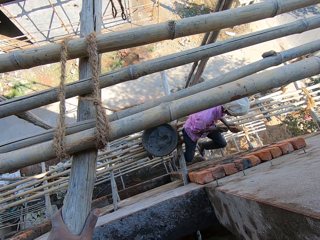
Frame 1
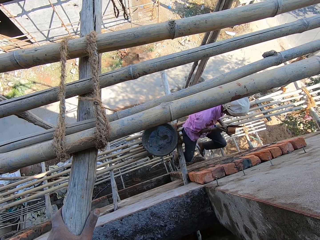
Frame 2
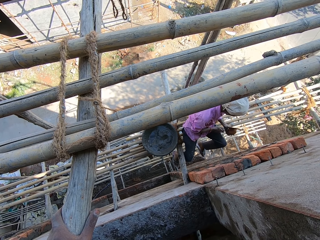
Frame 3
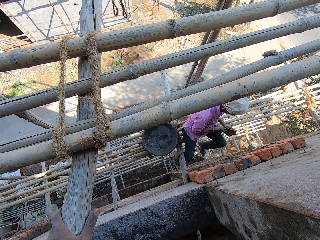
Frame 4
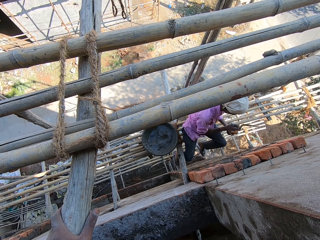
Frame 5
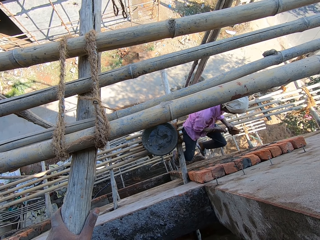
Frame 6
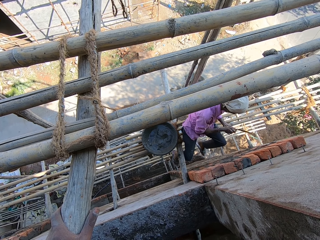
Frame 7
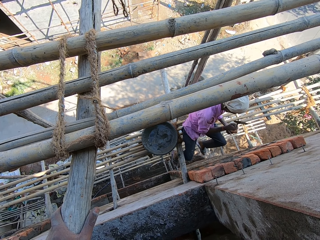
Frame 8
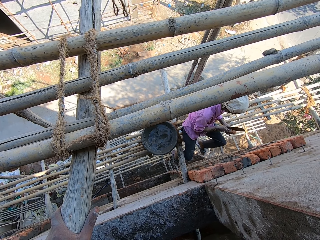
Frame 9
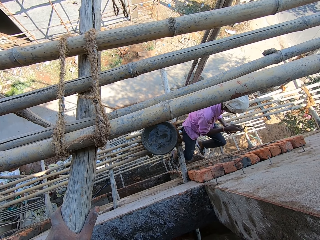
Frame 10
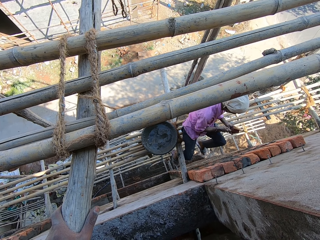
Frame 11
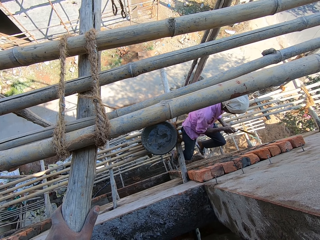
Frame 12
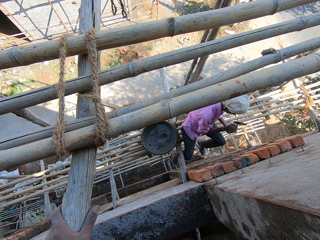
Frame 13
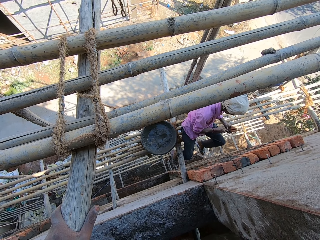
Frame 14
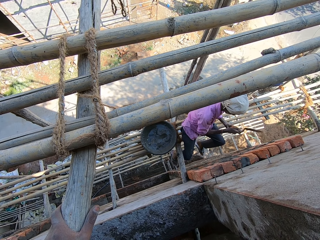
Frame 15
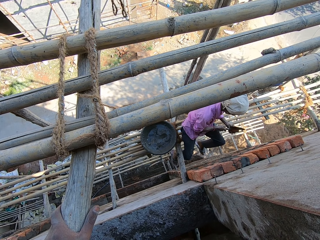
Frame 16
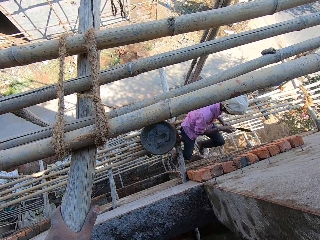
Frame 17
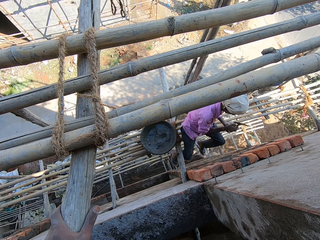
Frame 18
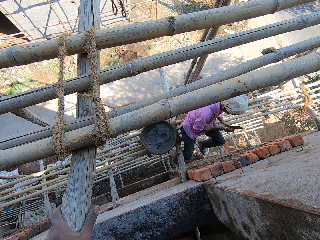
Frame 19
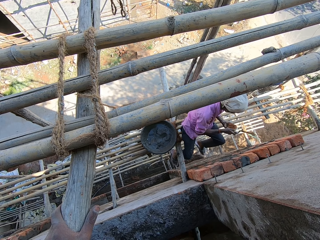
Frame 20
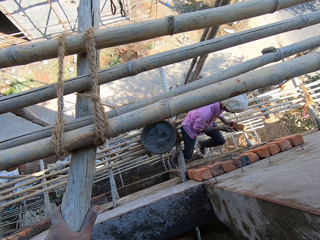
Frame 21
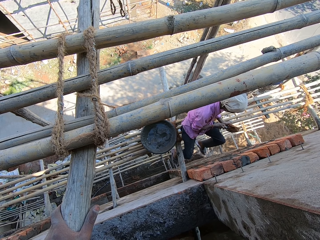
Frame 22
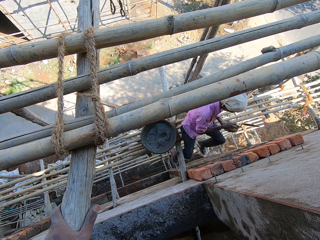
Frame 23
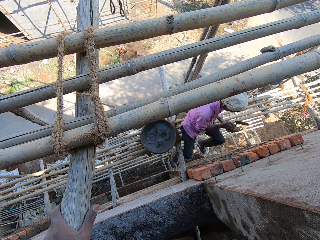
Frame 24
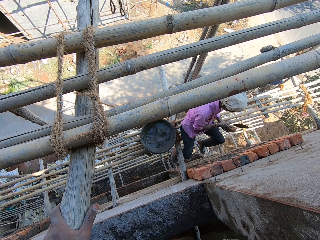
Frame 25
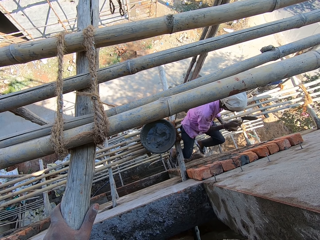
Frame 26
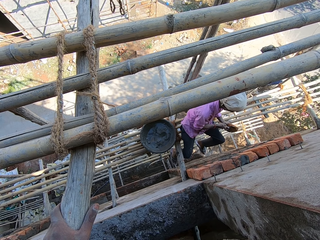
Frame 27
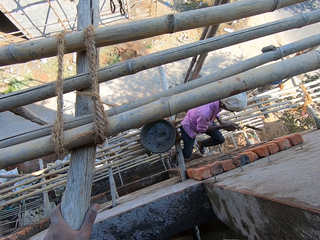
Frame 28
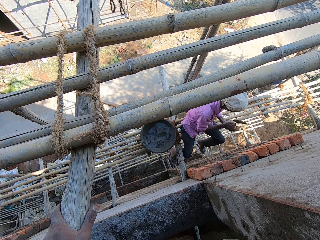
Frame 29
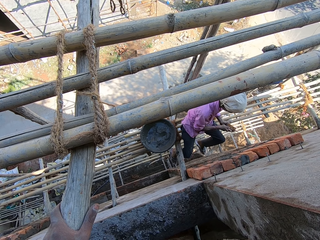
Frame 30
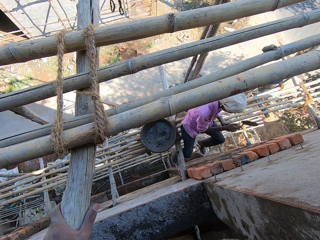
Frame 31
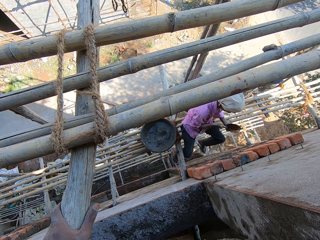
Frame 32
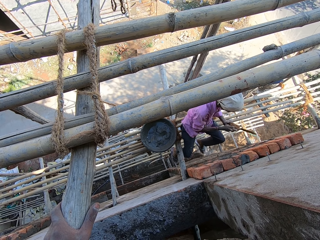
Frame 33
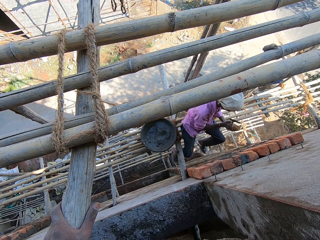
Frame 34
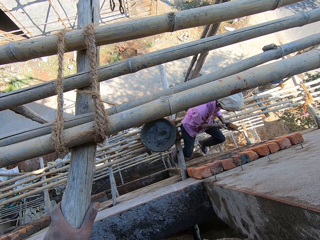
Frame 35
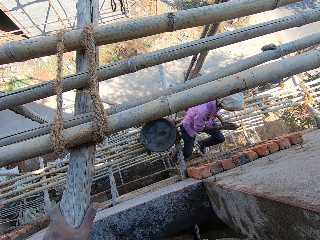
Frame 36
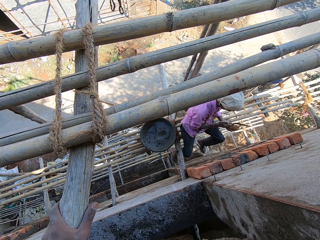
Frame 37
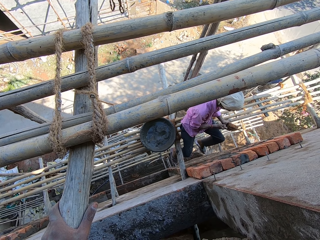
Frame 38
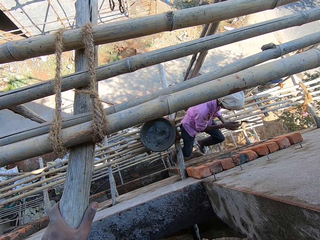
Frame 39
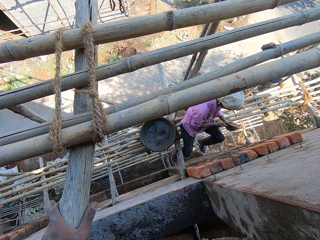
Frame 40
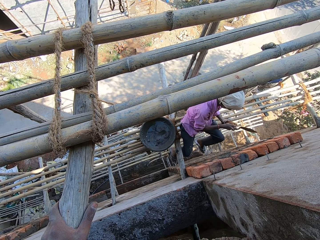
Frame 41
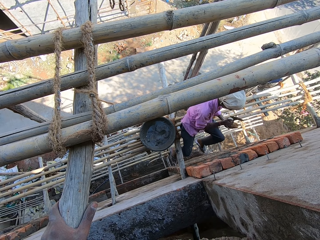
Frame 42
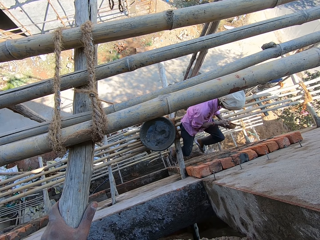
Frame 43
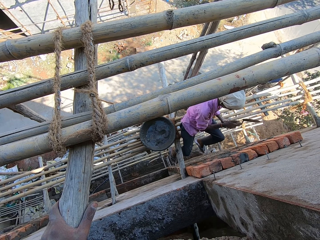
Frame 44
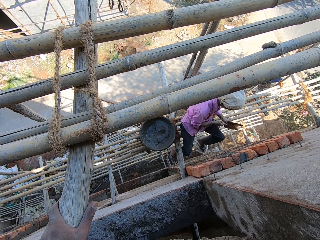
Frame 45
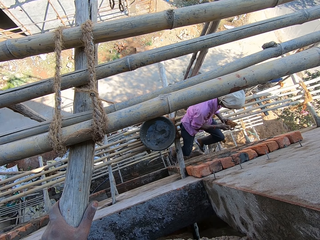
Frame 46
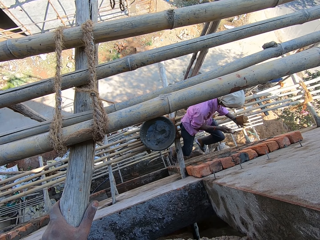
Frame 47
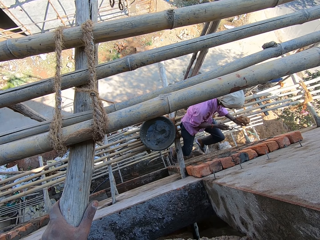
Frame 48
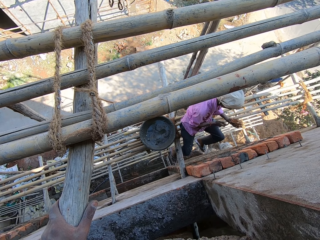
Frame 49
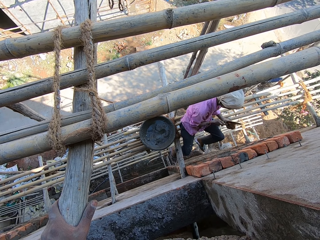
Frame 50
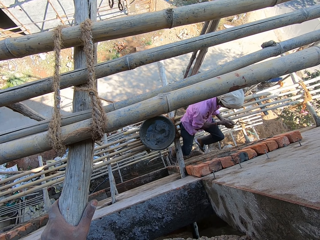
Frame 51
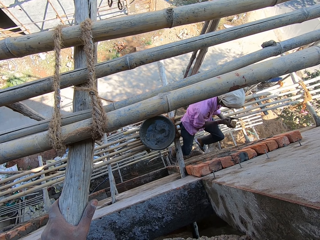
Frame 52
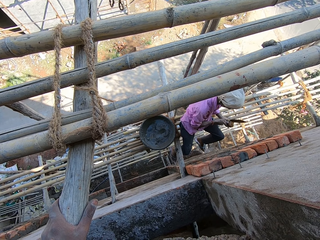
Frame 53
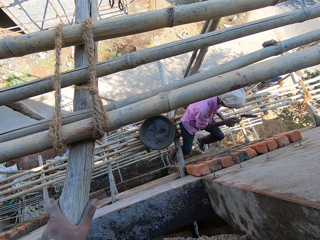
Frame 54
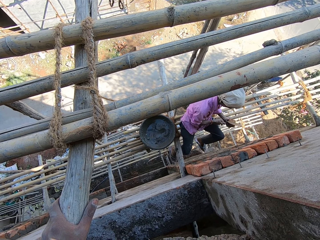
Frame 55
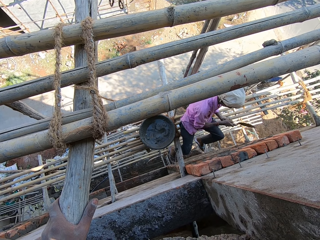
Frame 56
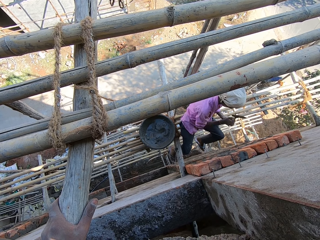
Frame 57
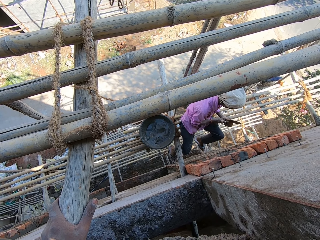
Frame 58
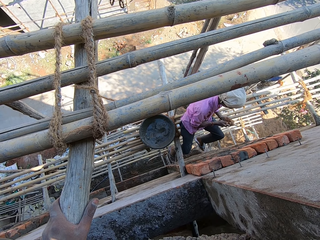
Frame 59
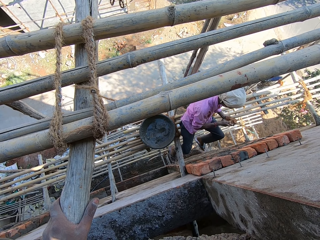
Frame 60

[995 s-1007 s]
A man taps the brick with the trowel.

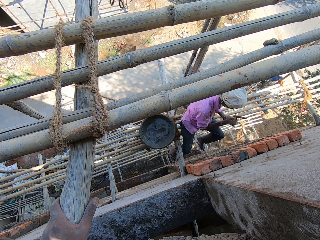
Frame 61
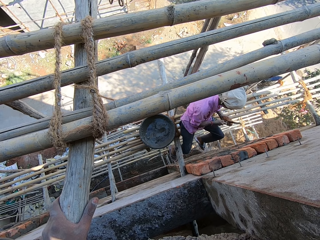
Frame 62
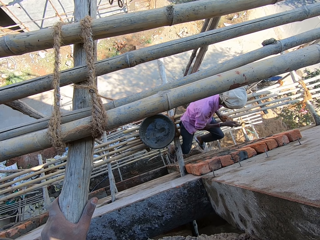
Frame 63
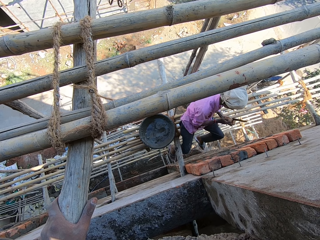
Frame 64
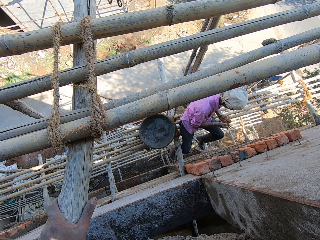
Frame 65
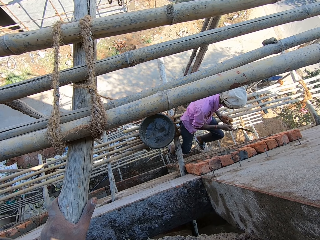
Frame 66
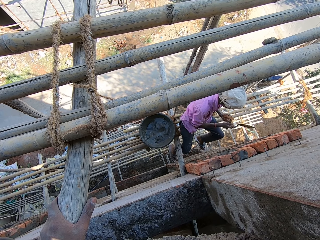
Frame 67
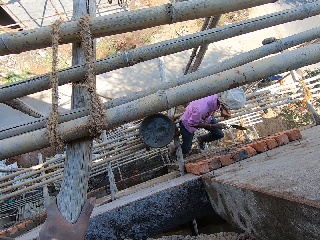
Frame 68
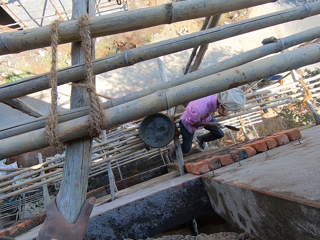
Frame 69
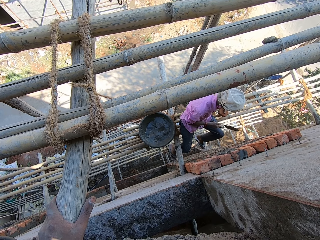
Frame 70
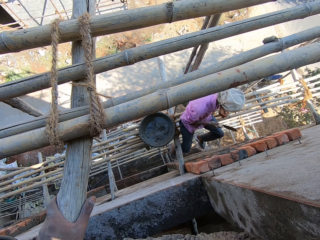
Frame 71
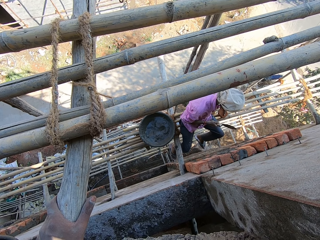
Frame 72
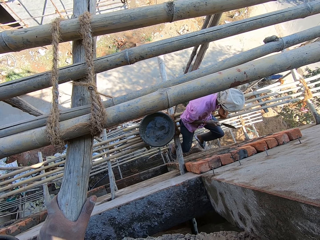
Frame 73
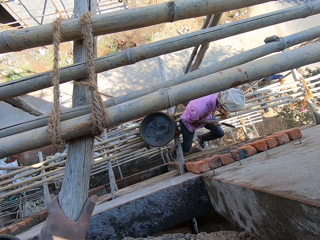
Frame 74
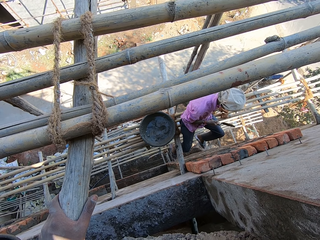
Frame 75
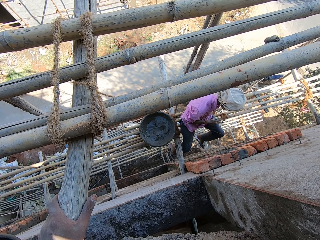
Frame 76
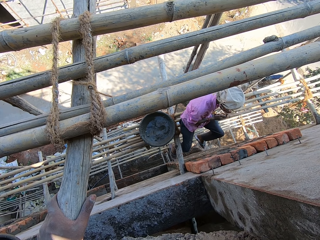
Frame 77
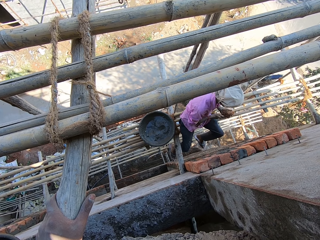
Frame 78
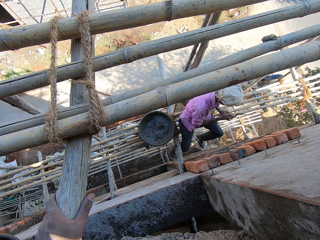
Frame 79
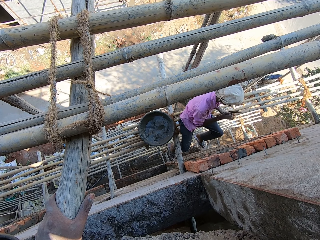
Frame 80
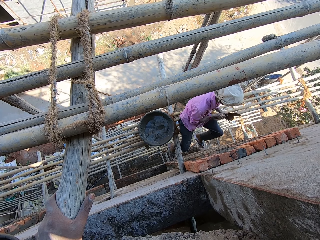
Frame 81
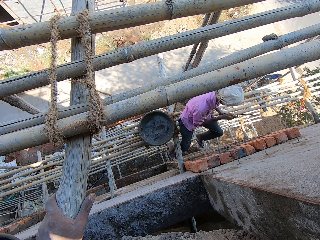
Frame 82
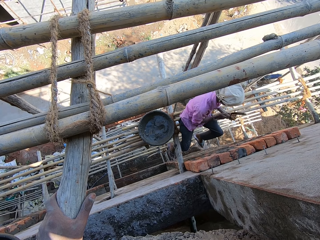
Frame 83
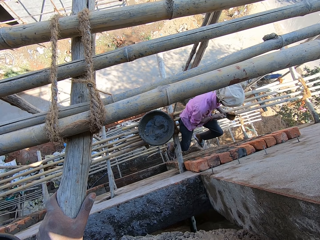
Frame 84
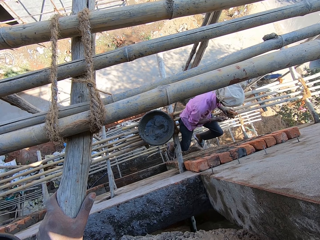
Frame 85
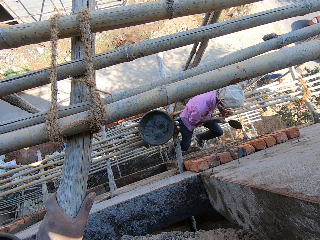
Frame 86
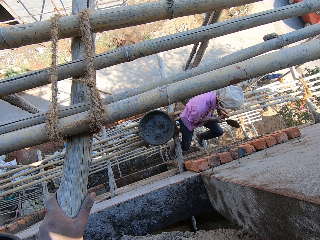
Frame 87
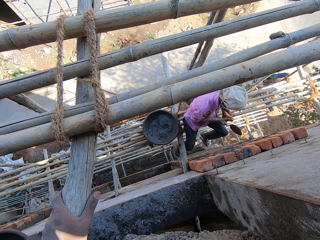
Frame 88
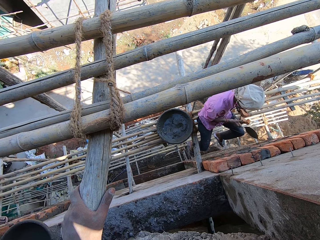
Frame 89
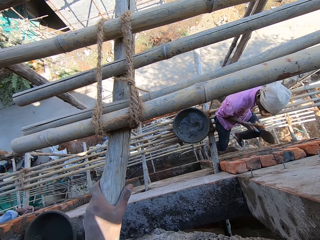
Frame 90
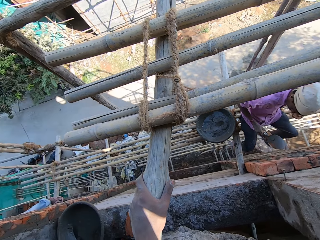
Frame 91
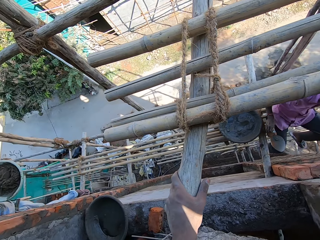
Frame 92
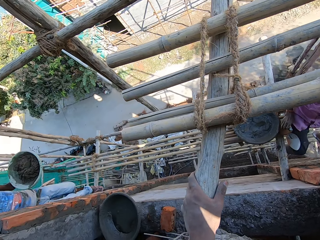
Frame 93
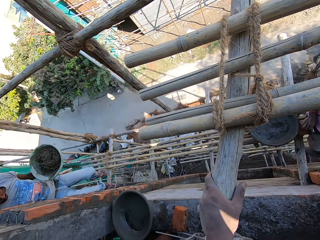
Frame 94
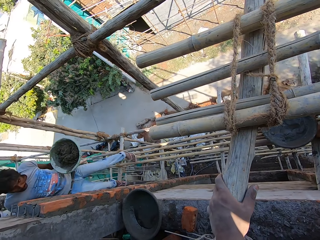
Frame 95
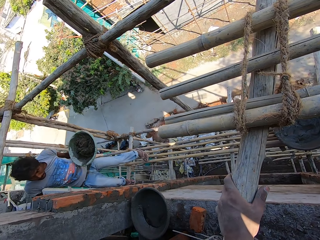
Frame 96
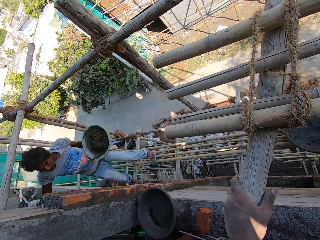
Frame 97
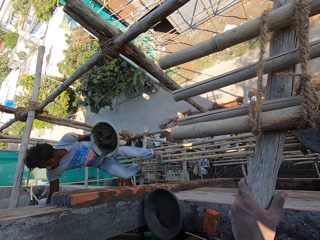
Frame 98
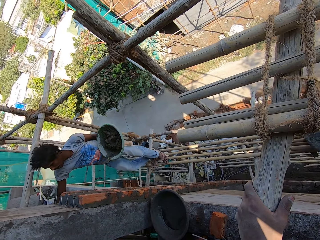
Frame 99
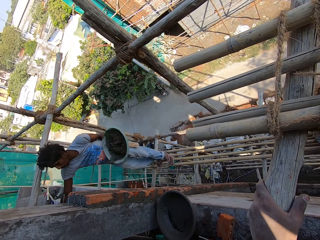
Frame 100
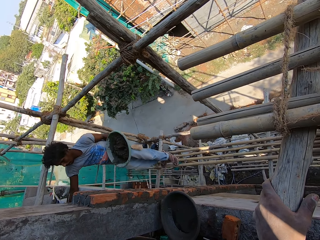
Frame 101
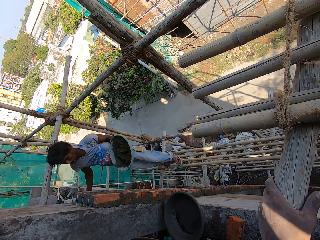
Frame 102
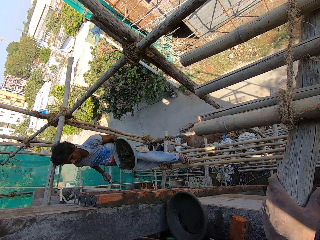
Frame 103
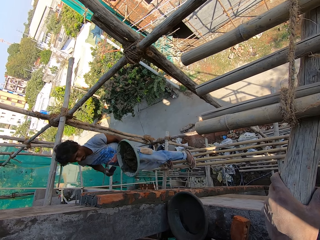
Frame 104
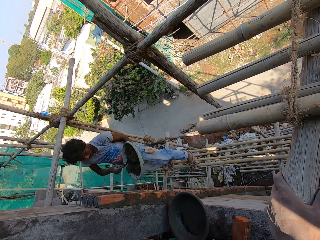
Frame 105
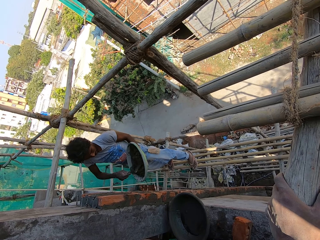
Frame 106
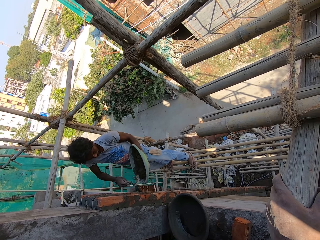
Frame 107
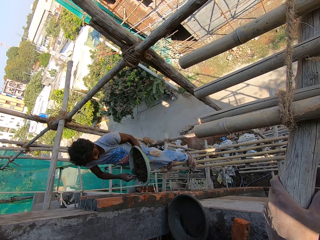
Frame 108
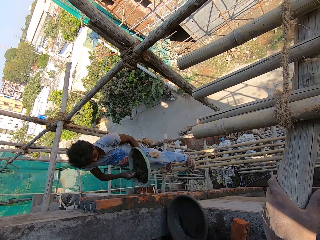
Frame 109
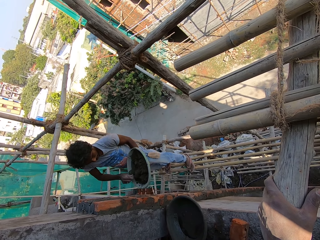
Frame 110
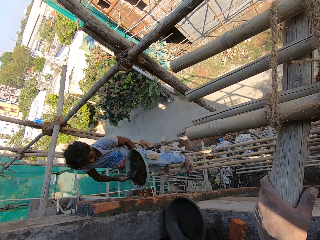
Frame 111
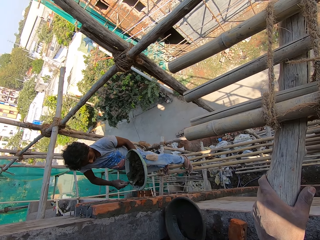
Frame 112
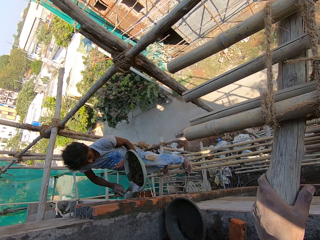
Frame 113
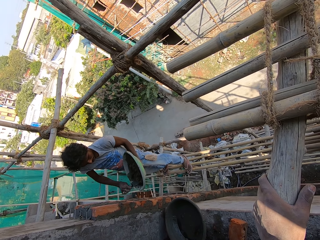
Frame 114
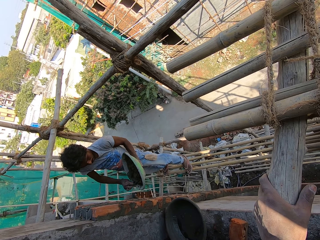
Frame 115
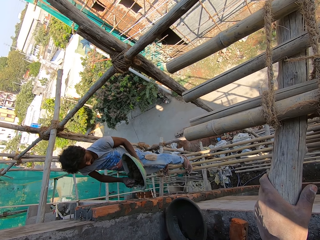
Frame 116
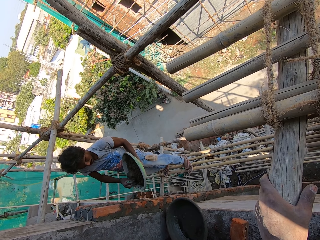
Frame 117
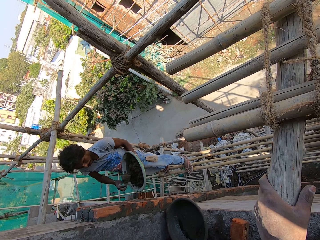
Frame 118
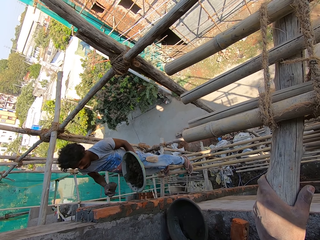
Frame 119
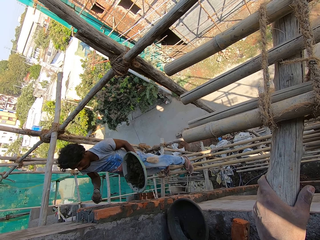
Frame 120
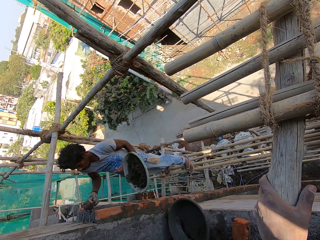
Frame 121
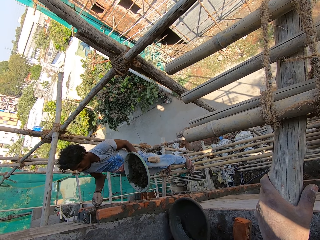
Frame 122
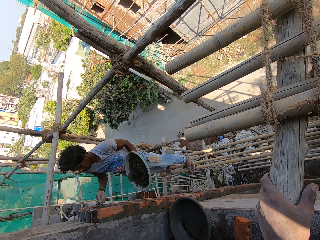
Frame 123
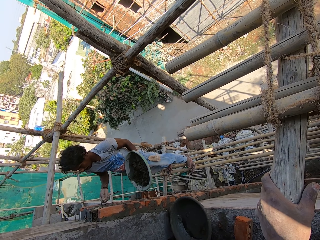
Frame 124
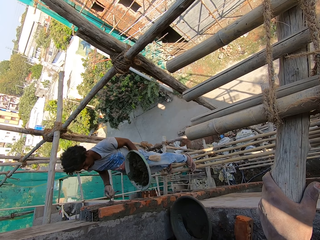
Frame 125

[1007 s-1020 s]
The camera wearer looks around.
